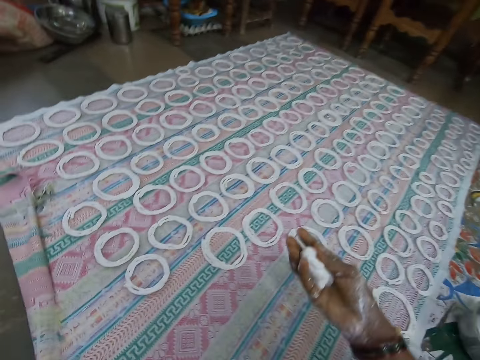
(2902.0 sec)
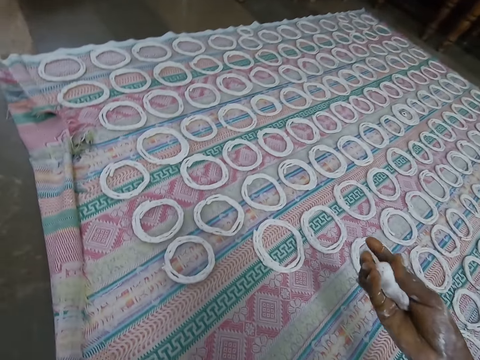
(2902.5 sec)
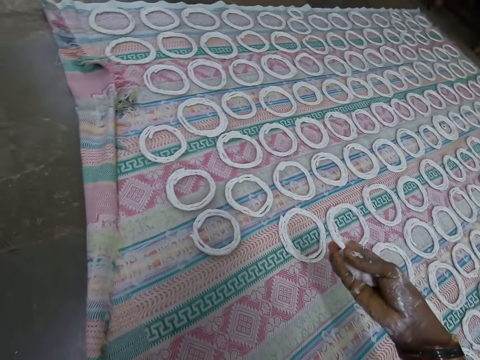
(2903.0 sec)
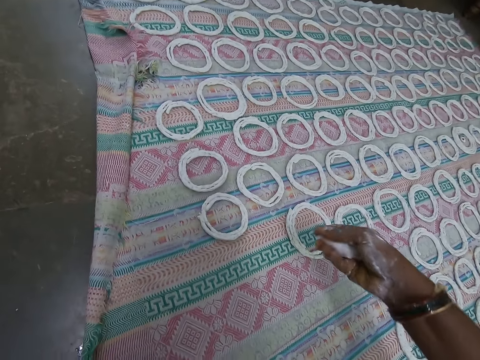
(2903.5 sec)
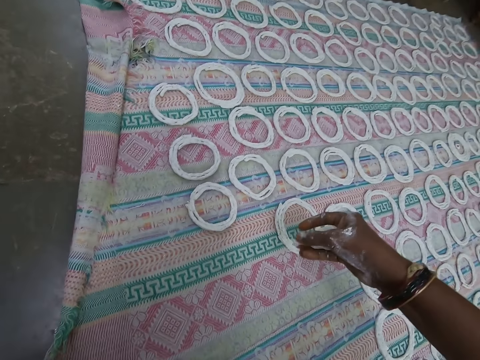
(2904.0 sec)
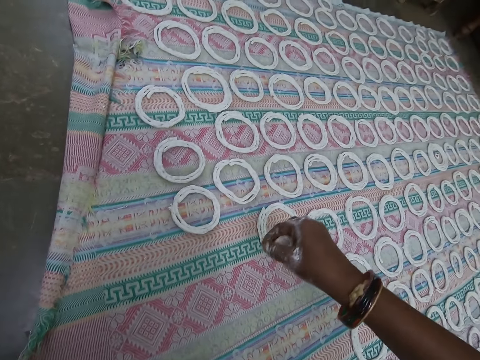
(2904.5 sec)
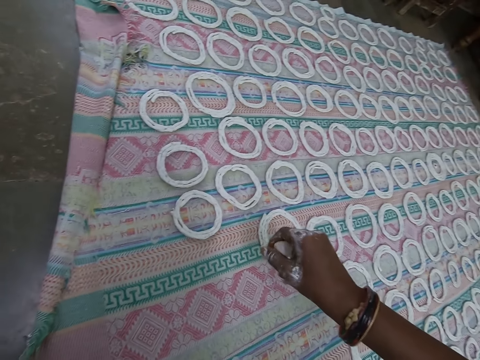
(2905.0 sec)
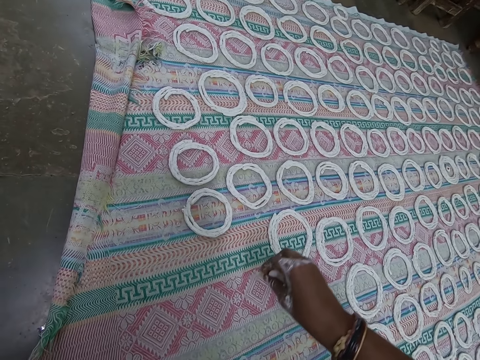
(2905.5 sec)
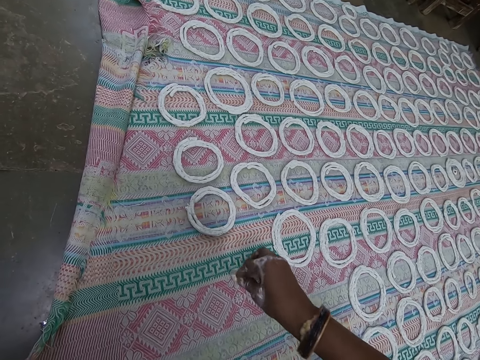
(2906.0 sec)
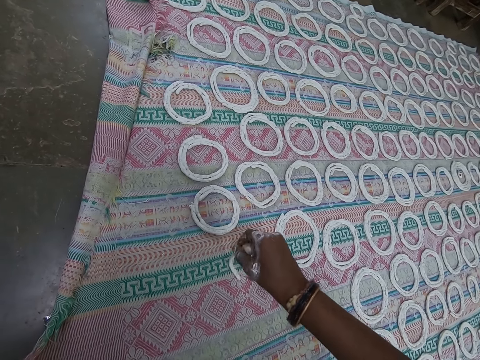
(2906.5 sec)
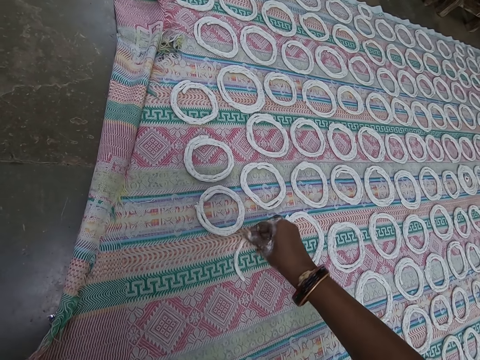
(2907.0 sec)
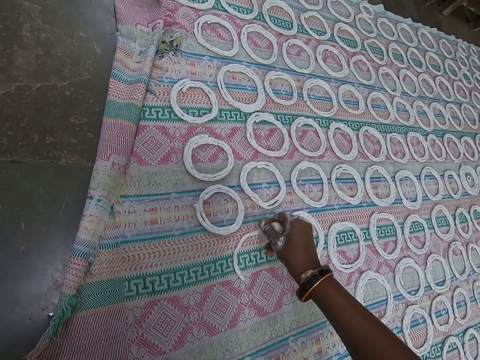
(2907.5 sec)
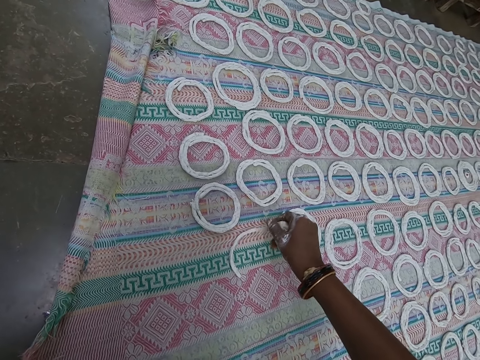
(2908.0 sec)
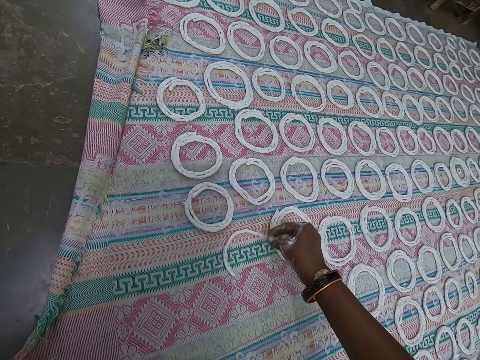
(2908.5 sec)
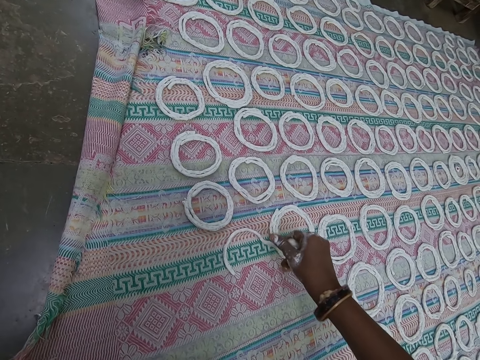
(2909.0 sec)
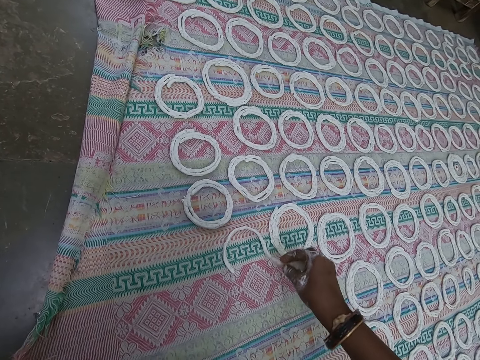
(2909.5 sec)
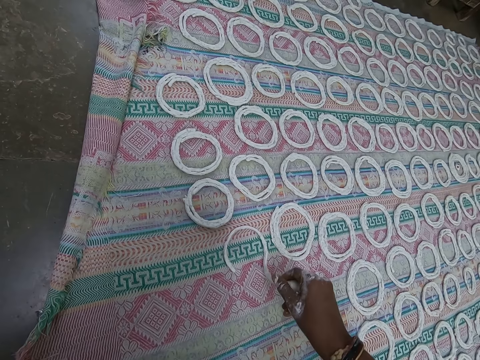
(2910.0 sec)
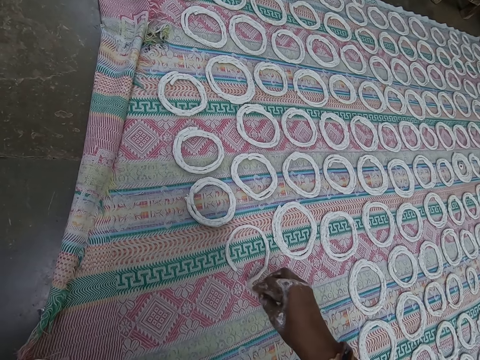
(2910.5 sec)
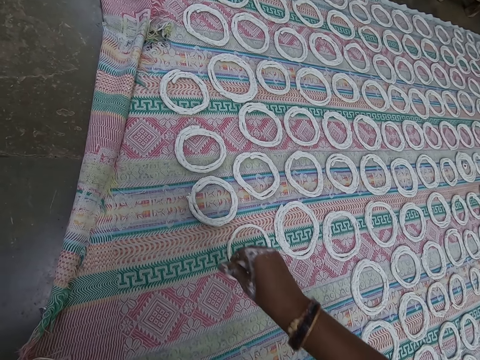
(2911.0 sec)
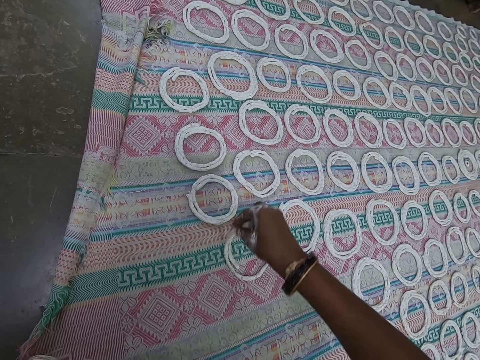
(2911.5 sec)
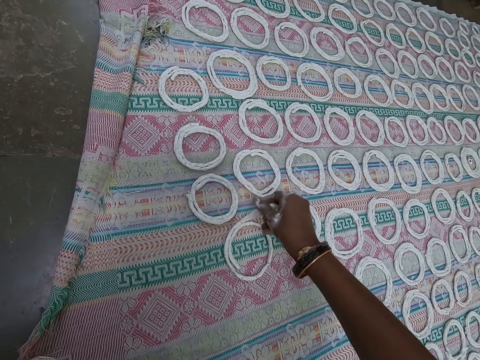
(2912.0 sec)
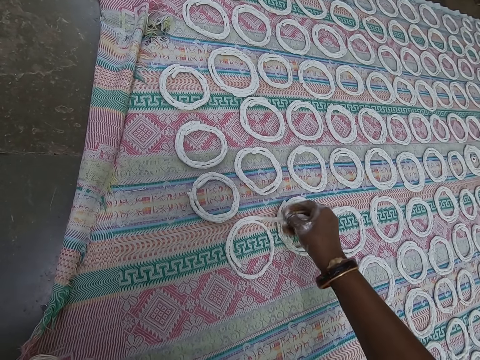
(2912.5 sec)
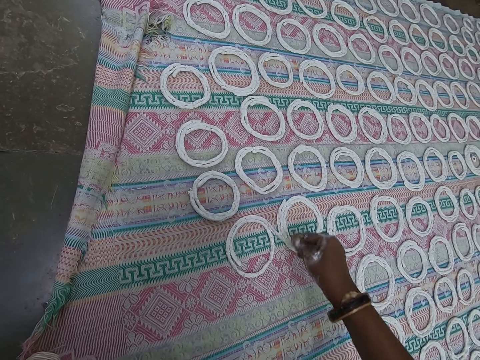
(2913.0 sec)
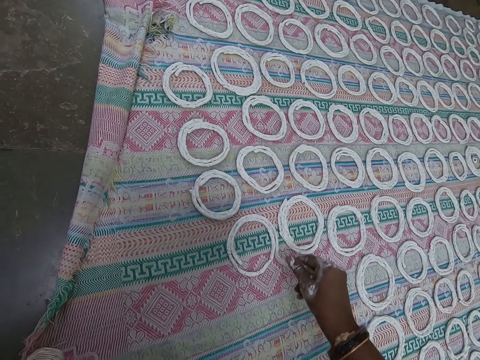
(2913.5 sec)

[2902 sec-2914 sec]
The camera wearer lays dough on the cloth on the floor into shape with her right hand. They rotate the dough around the mat.

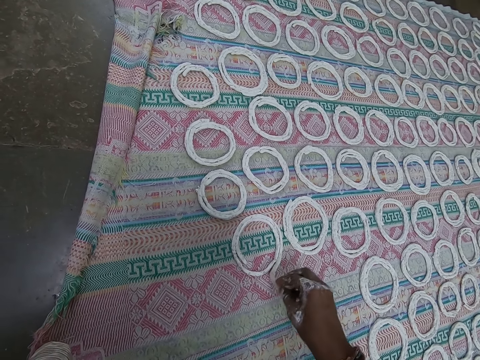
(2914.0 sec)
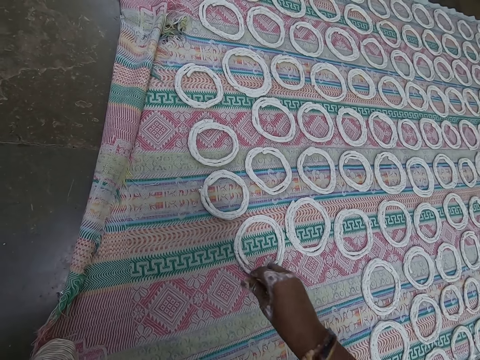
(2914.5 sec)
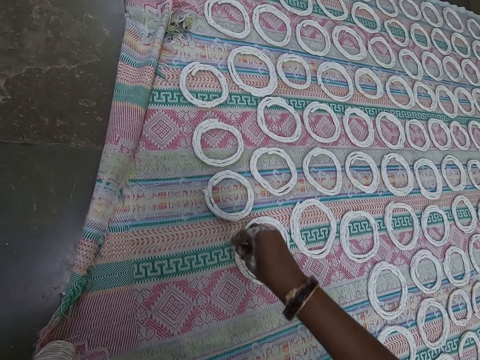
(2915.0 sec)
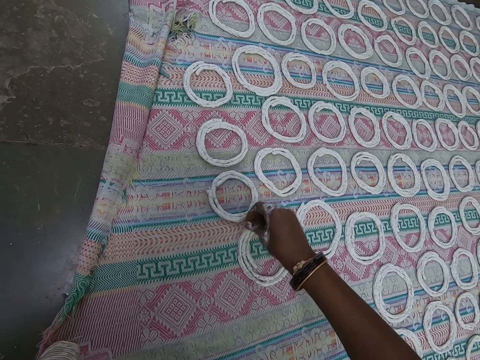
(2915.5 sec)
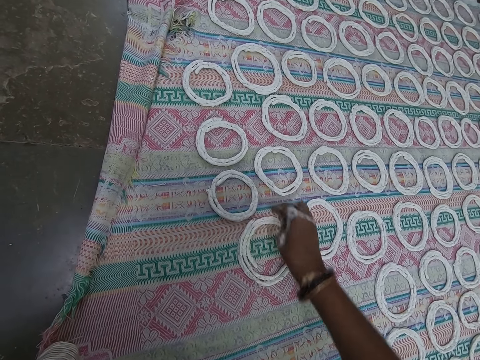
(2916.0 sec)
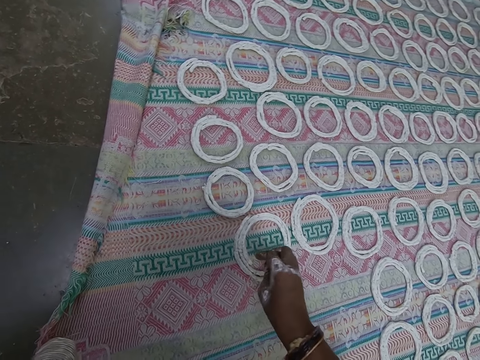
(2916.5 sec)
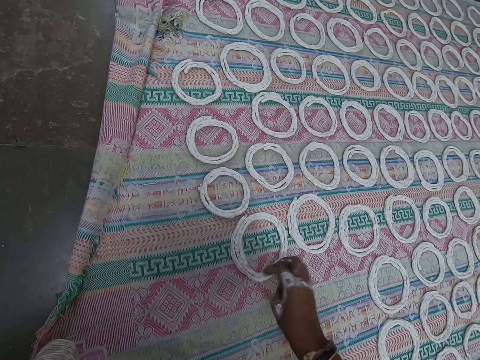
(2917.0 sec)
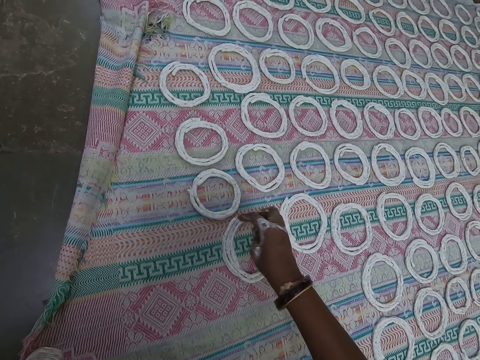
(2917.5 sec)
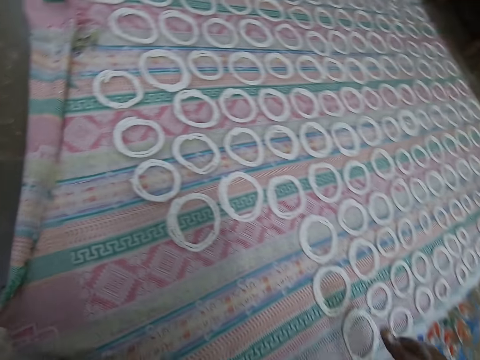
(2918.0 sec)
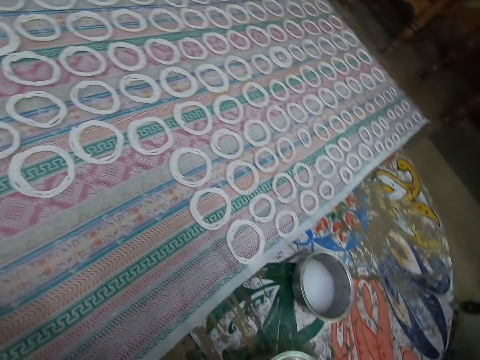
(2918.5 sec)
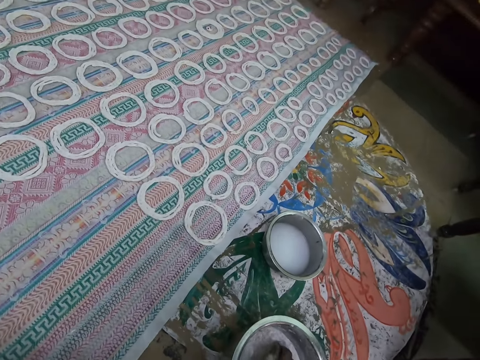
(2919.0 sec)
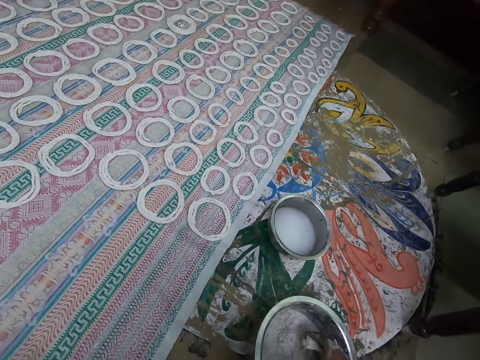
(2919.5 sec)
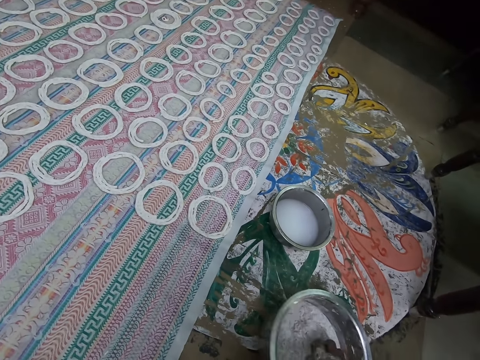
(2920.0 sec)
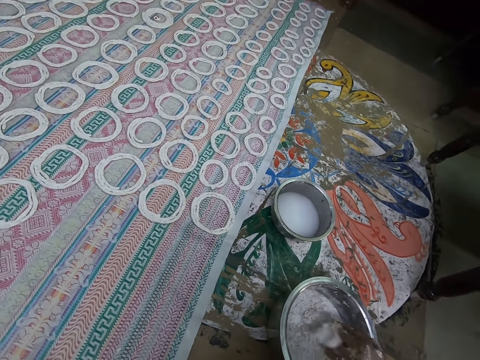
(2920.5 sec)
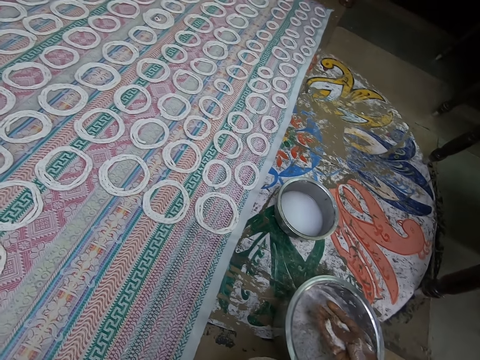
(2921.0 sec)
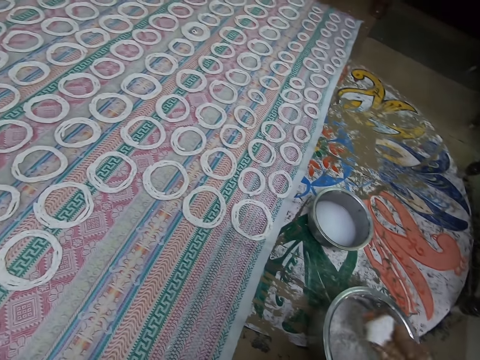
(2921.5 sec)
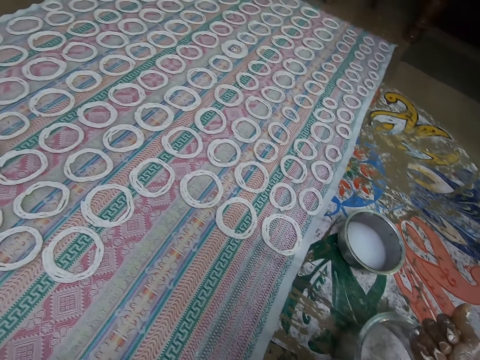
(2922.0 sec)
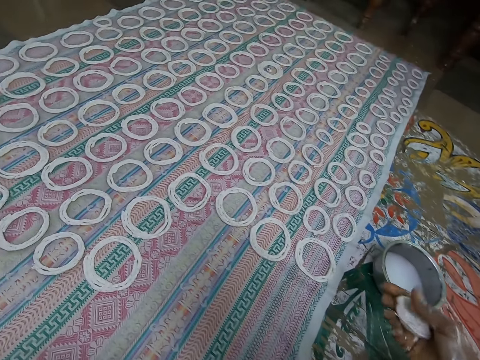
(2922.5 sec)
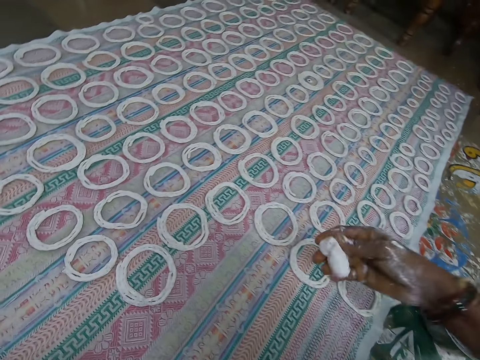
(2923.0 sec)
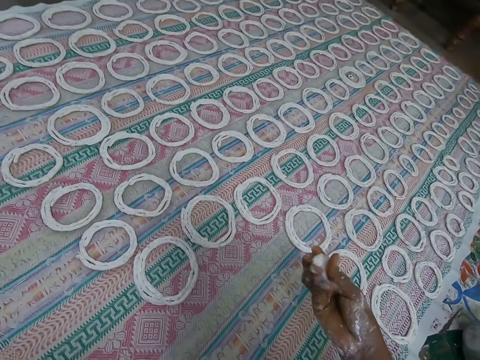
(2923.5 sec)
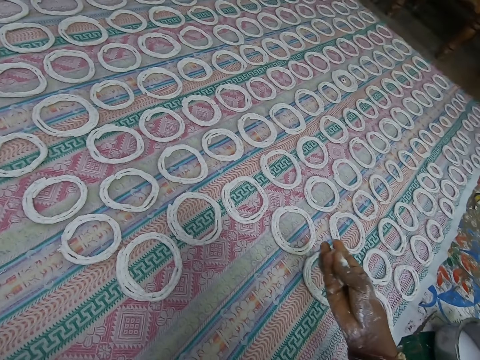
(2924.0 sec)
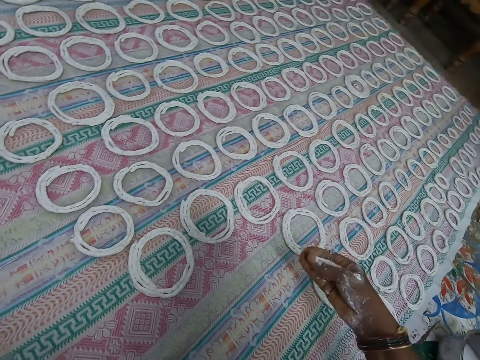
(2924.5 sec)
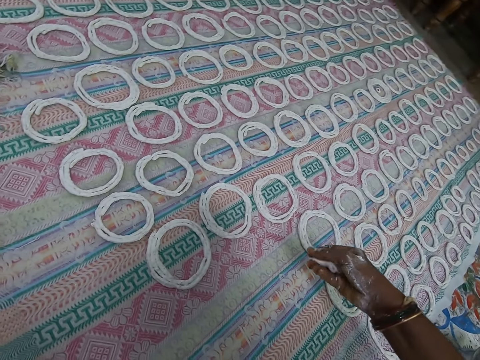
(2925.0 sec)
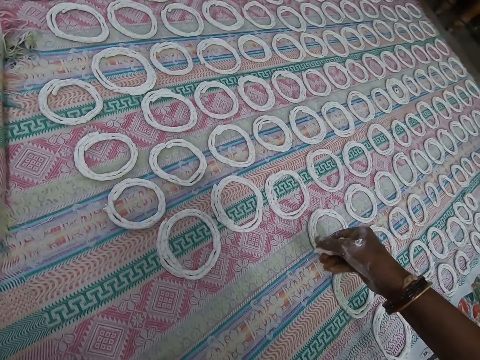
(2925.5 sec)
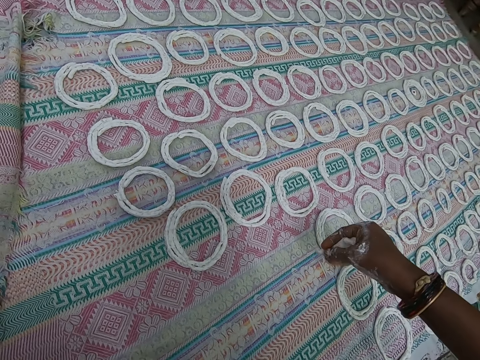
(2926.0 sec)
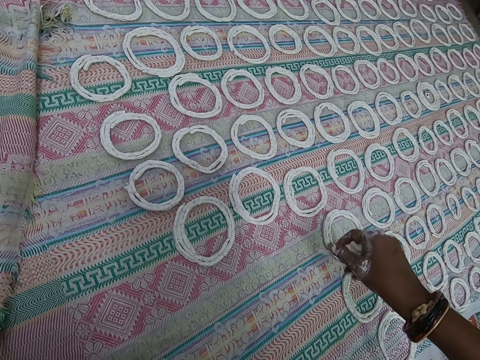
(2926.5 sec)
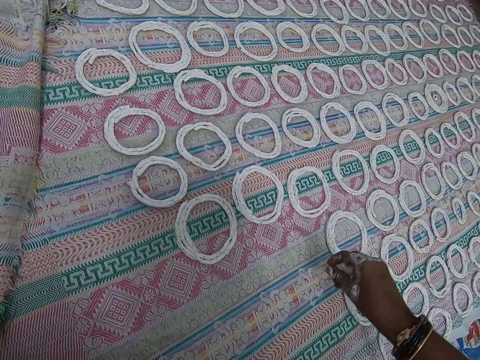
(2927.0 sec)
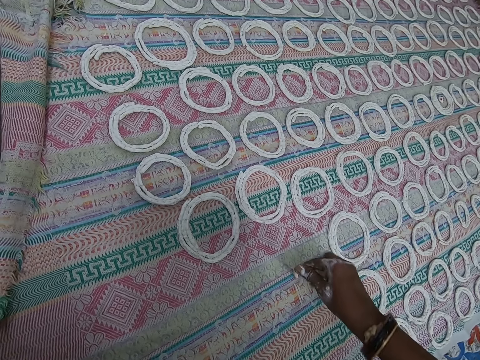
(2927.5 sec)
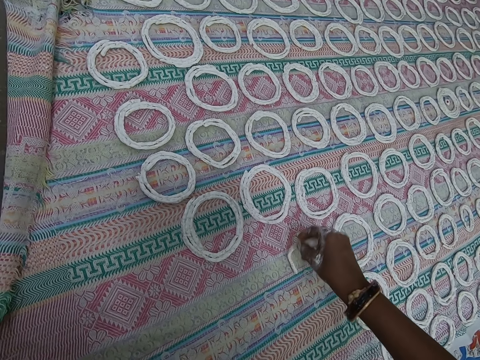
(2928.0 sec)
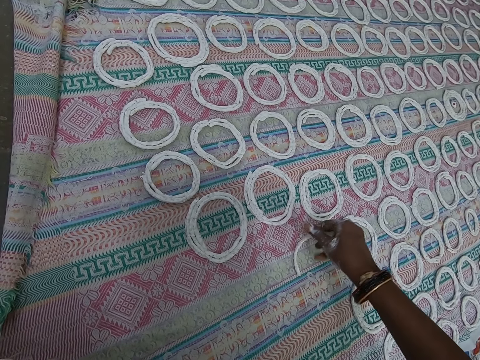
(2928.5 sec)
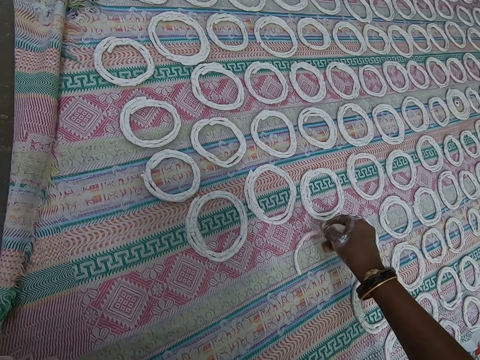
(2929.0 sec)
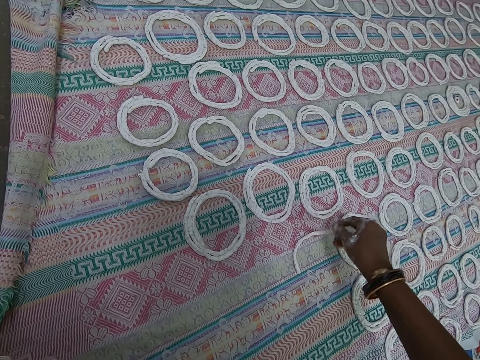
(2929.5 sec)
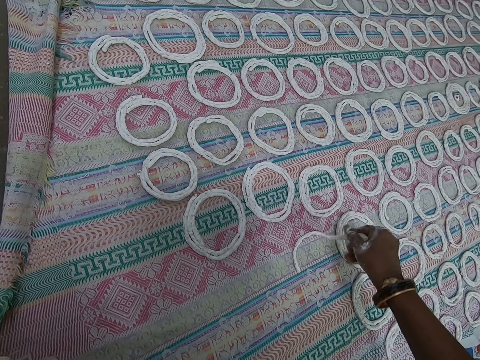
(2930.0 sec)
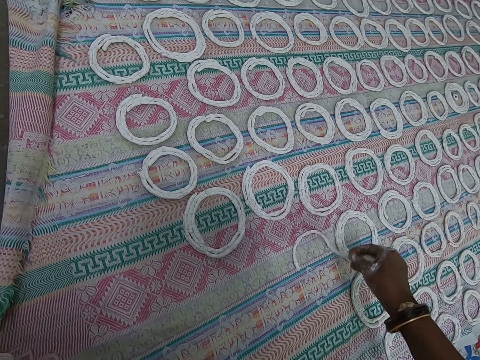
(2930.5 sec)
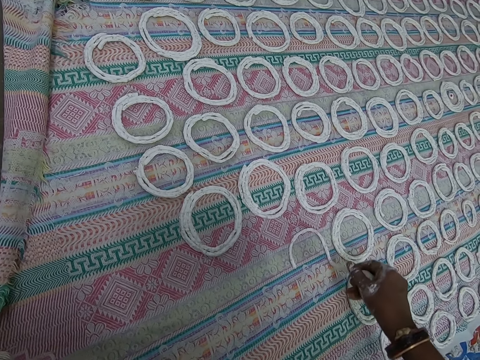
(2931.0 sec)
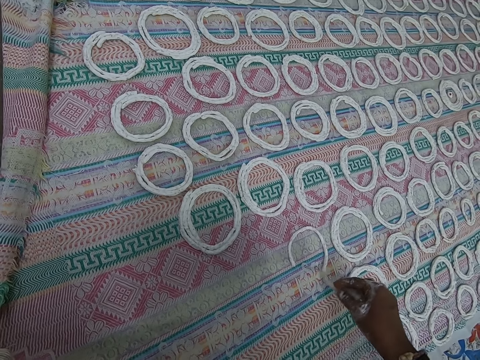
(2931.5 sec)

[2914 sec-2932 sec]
The camera wearer touches the shaped dough on the cloth with her right hand. They align the dough. They pull his hand off the dough. They scoop dough from a stainless bowl on the ground with her right hand. They cut the dough with his hand. They roll the dough in her right hand and squeeze the dough with his hand. They lay the dough on the cloth on the floor into shape with her right hand. They rotate the dough around the mat.
